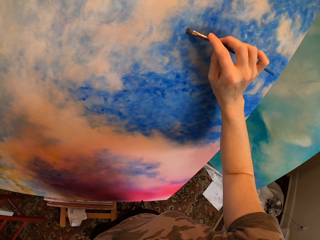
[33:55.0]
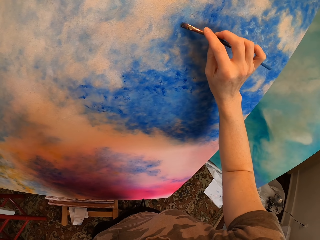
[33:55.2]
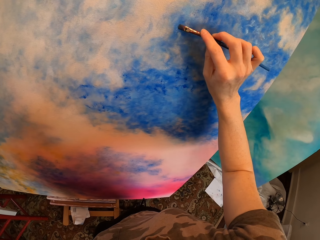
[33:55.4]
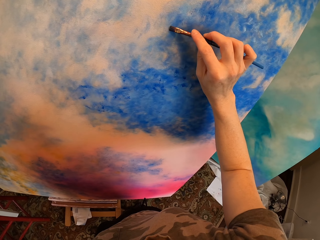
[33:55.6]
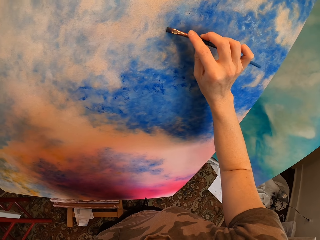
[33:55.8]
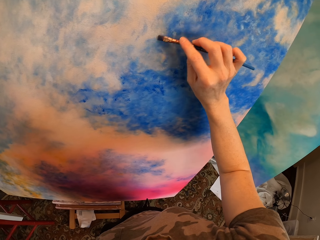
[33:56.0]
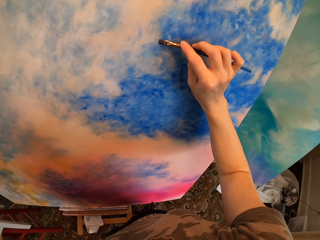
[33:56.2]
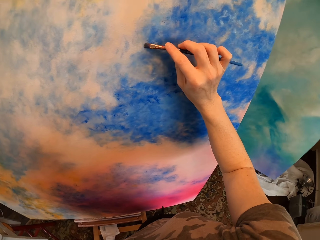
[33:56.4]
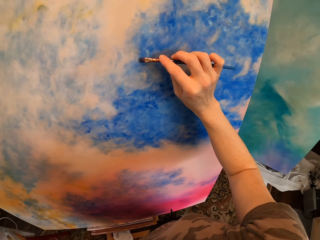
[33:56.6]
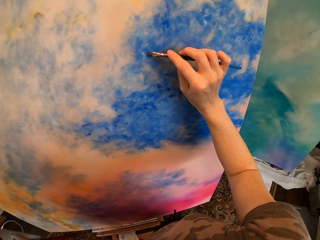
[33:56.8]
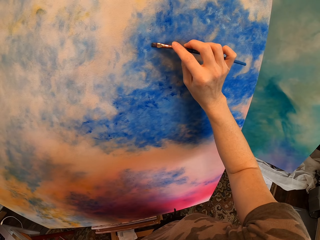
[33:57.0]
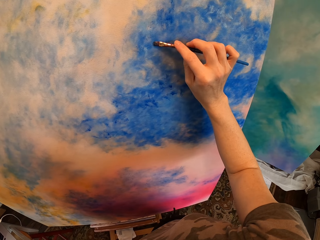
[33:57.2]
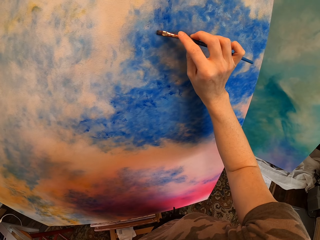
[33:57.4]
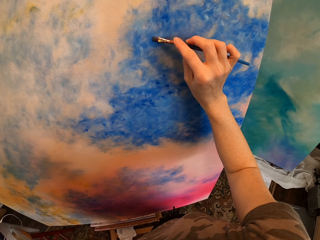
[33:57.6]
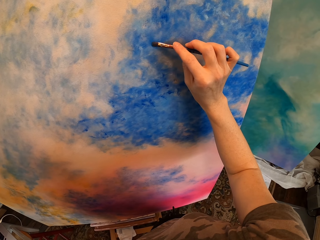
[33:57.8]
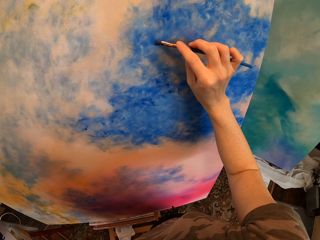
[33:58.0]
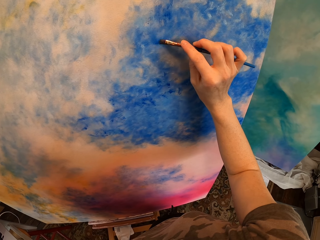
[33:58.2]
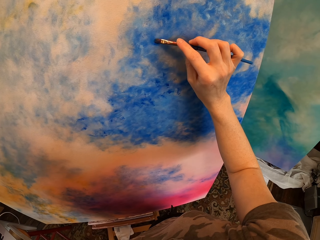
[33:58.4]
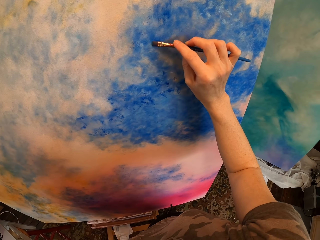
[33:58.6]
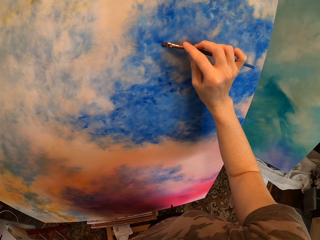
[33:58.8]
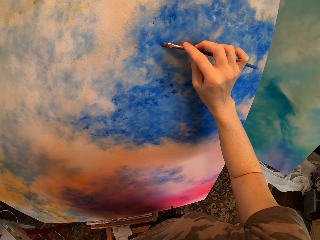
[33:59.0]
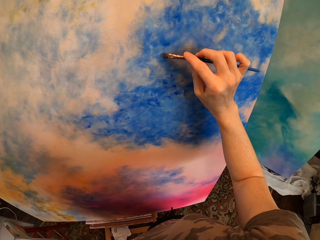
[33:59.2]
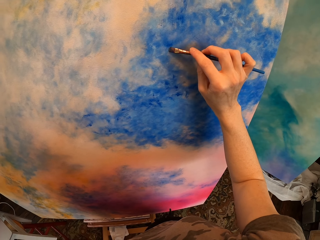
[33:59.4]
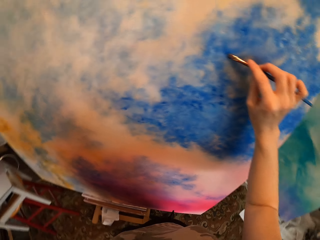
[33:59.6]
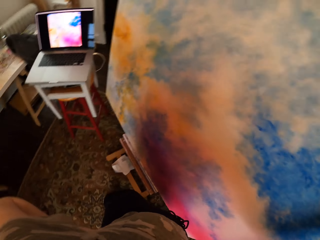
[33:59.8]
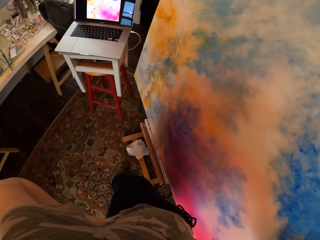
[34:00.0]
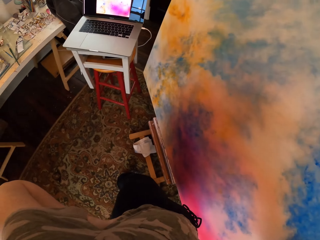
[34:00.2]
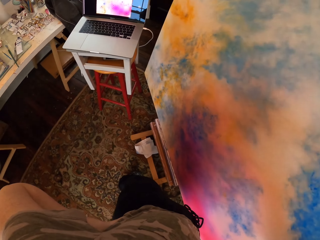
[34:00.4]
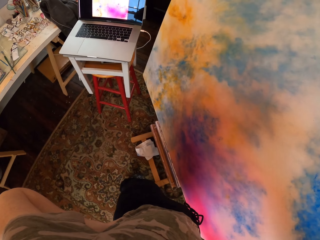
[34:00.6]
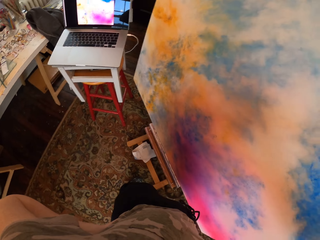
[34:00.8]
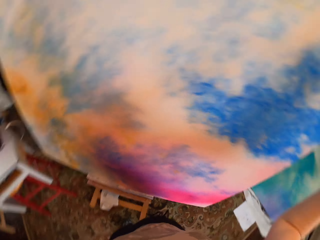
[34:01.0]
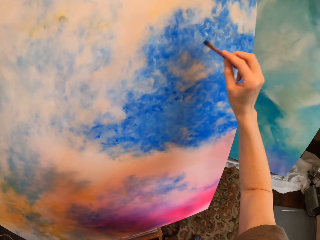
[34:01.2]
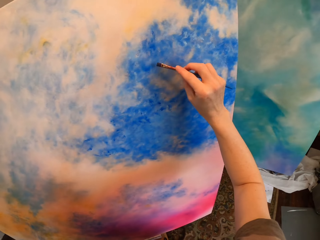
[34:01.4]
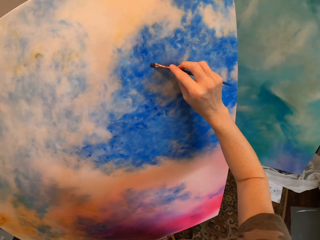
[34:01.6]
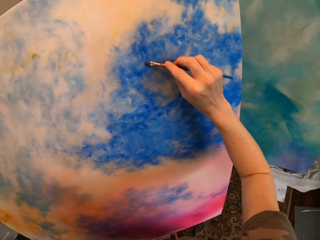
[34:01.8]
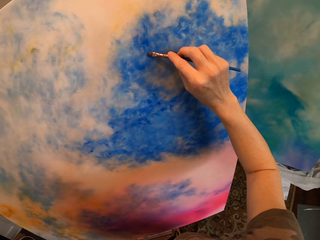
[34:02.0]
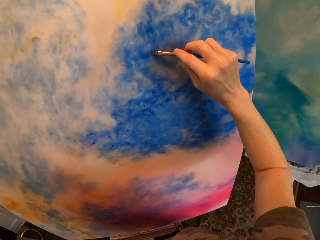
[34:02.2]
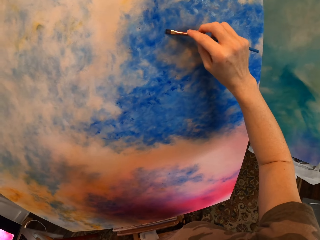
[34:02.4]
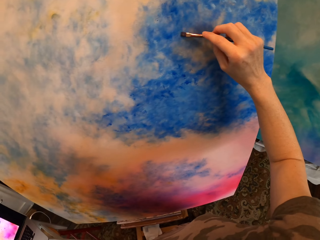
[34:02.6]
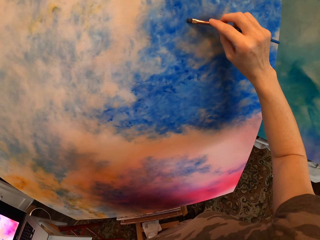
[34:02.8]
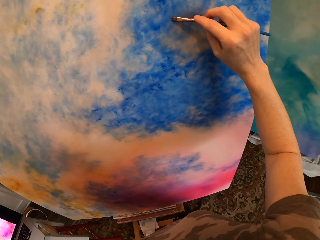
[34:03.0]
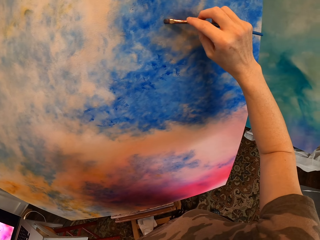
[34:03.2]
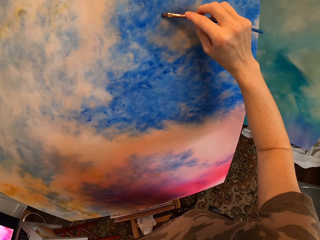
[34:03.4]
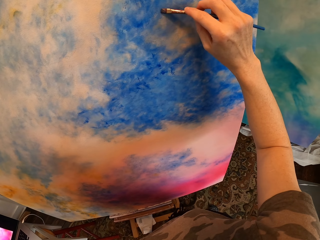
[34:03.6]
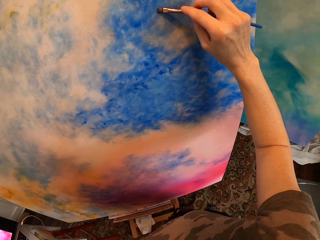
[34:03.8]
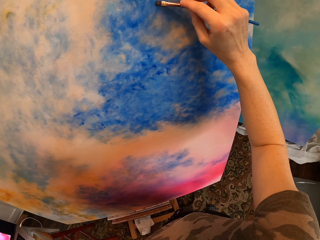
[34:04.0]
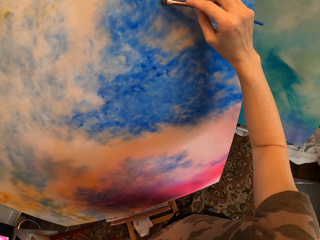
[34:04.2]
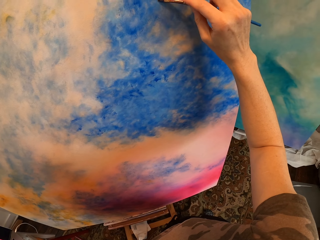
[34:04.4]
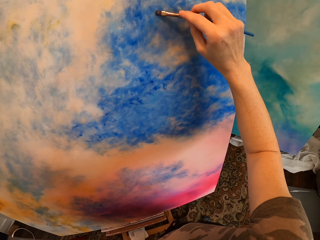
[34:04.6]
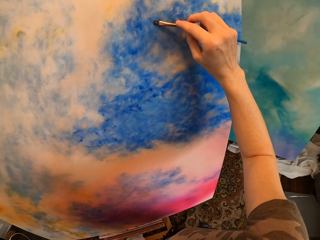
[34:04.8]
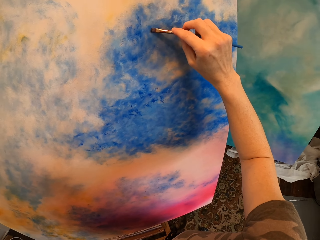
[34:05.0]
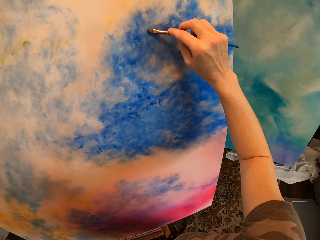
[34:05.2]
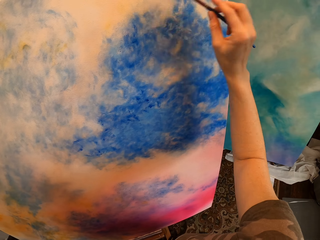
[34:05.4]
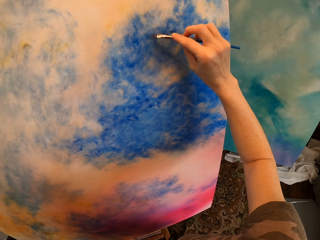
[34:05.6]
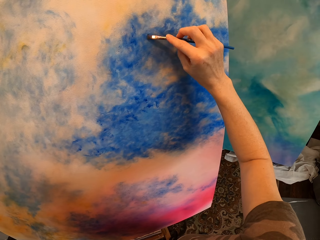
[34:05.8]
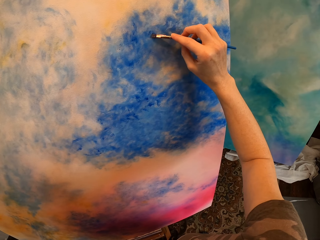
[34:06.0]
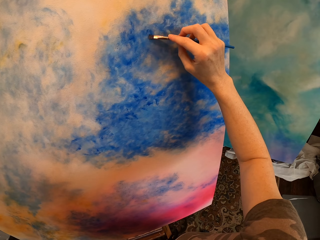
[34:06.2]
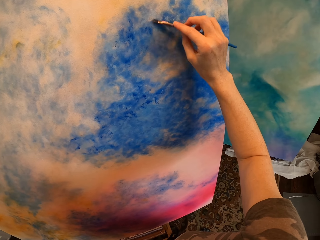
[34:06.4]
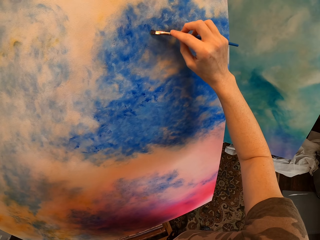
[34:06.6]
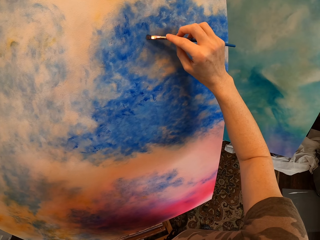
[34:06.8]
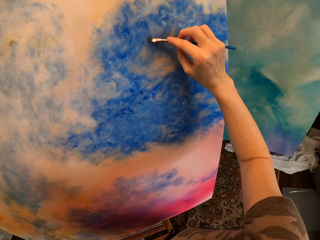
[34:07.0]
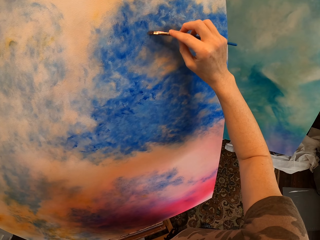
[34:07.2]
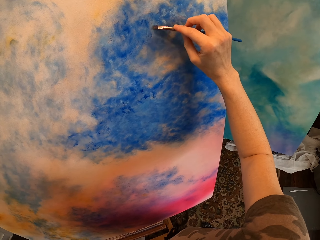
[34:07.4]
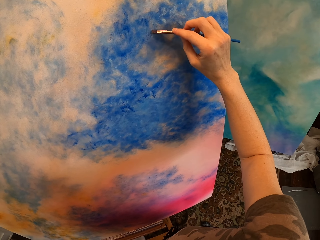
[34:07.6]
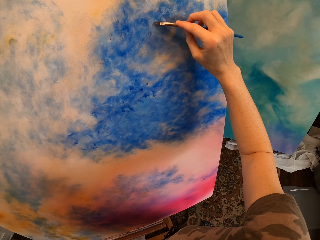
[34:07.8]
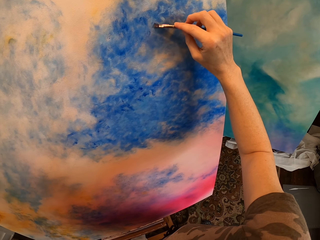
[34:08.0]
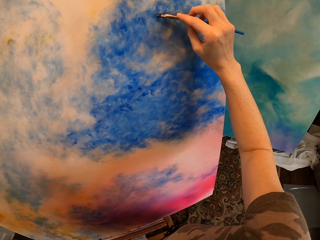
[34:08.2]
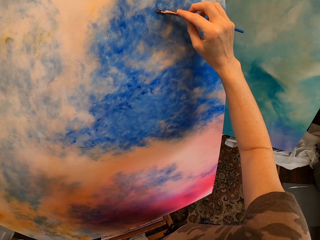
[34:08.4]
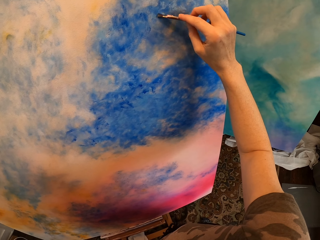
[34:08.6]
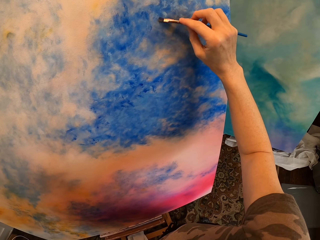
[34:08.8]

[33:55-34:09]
The camera wearer looks at the laptop. They paint on the paint board with the painting brush.

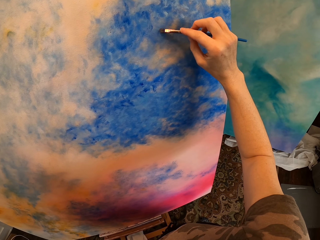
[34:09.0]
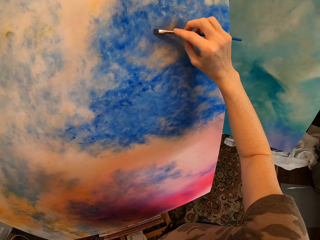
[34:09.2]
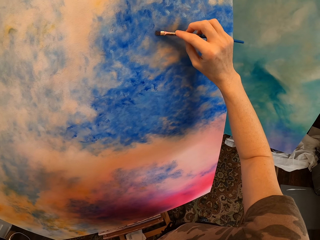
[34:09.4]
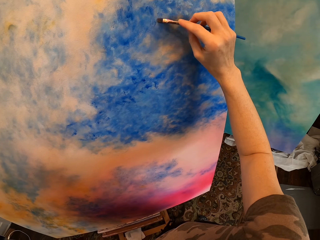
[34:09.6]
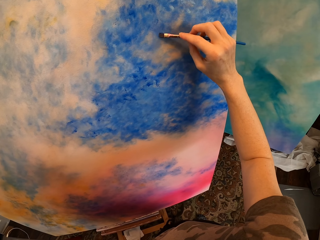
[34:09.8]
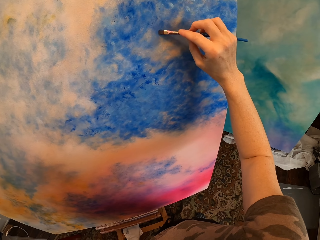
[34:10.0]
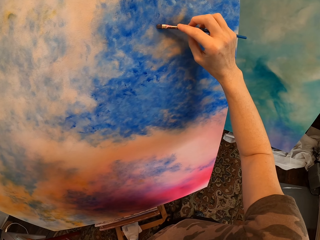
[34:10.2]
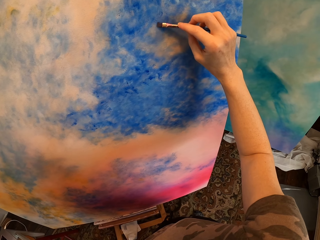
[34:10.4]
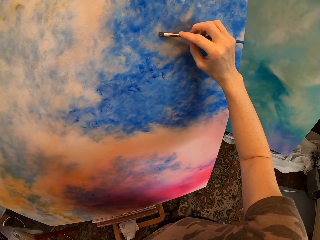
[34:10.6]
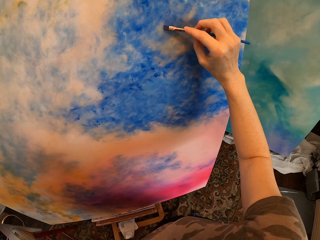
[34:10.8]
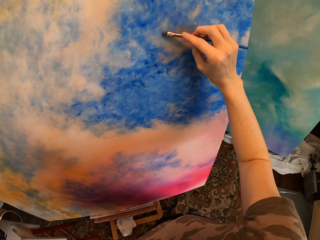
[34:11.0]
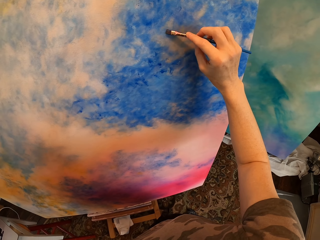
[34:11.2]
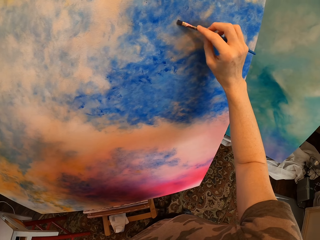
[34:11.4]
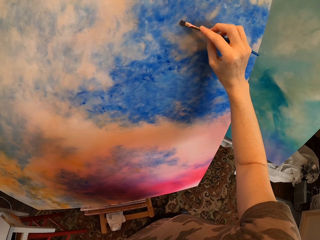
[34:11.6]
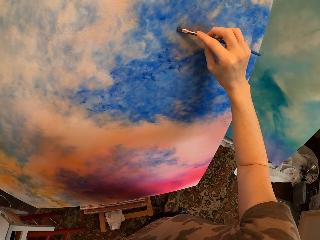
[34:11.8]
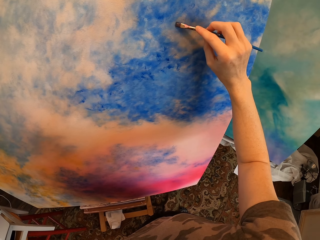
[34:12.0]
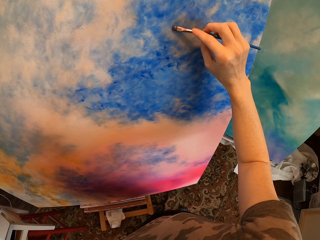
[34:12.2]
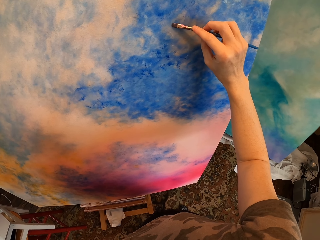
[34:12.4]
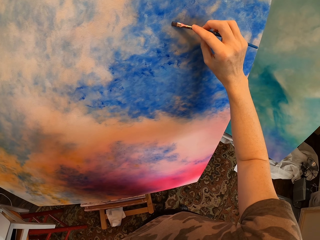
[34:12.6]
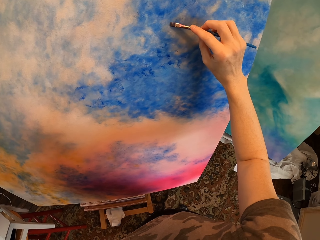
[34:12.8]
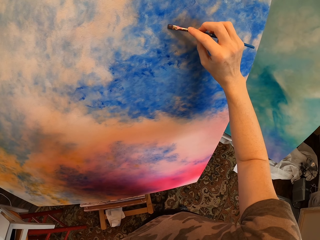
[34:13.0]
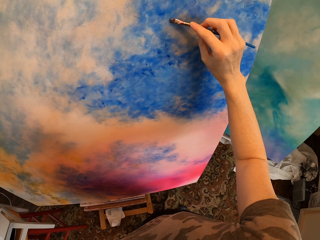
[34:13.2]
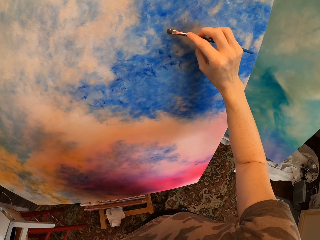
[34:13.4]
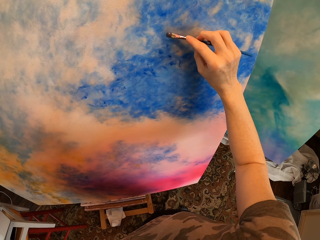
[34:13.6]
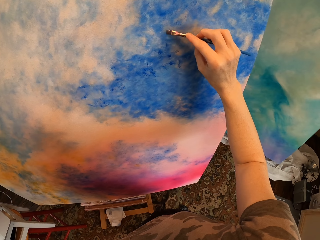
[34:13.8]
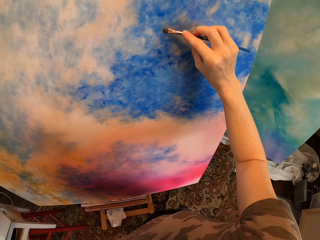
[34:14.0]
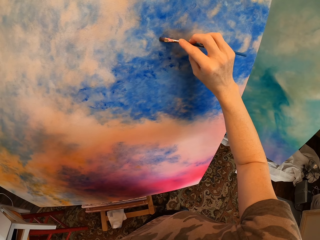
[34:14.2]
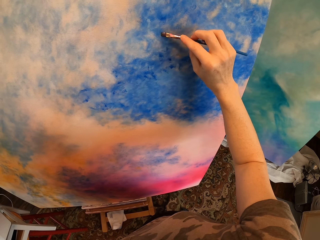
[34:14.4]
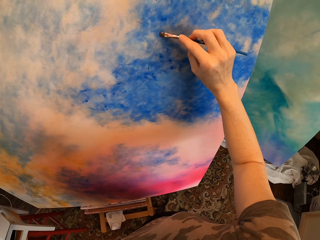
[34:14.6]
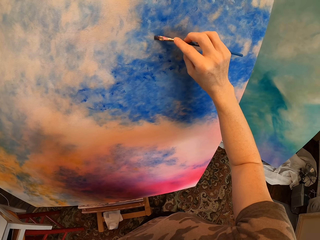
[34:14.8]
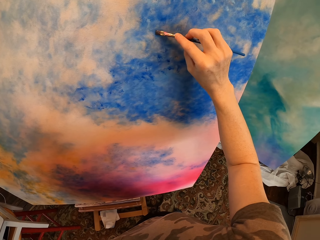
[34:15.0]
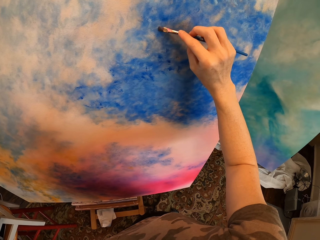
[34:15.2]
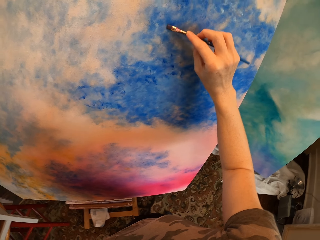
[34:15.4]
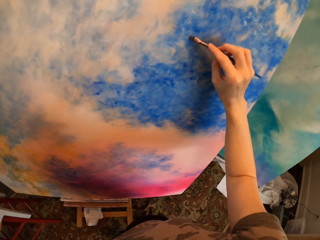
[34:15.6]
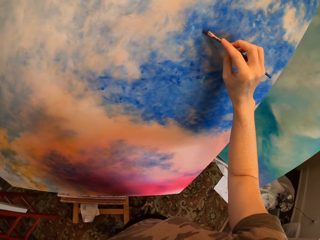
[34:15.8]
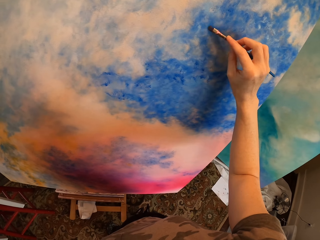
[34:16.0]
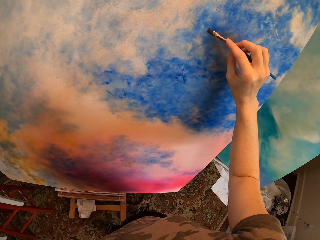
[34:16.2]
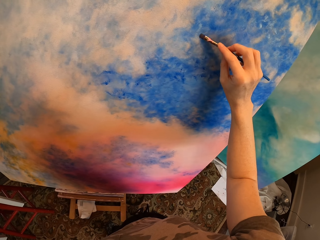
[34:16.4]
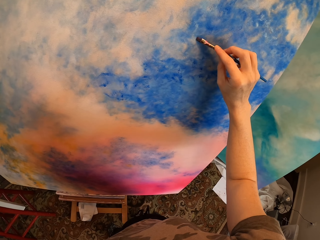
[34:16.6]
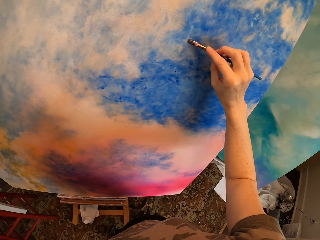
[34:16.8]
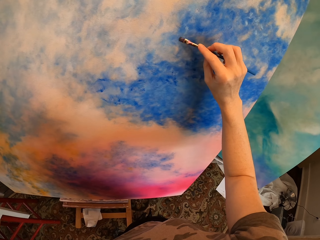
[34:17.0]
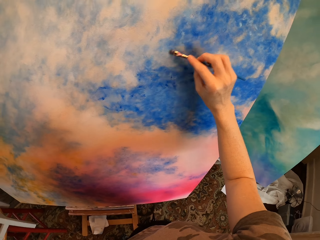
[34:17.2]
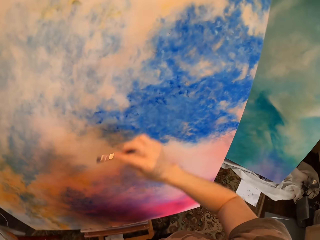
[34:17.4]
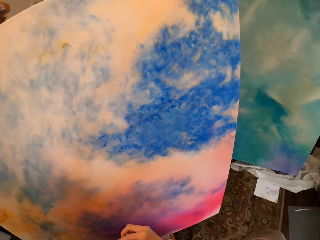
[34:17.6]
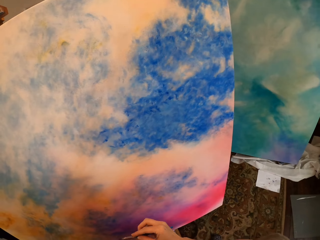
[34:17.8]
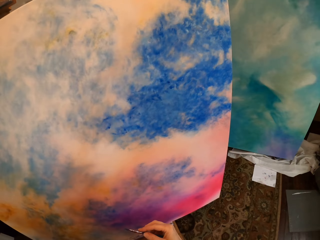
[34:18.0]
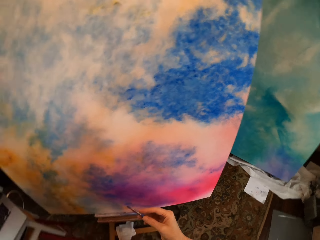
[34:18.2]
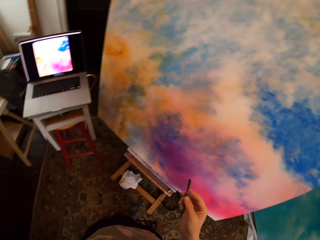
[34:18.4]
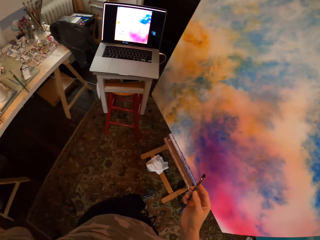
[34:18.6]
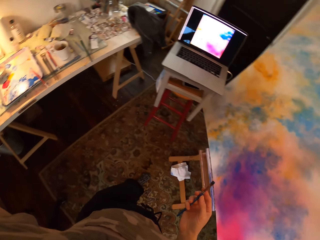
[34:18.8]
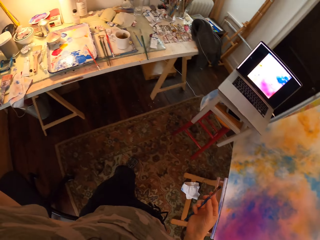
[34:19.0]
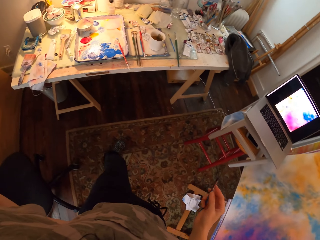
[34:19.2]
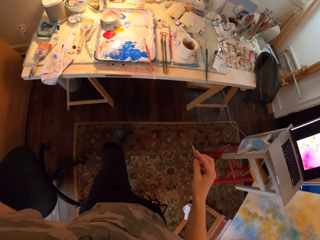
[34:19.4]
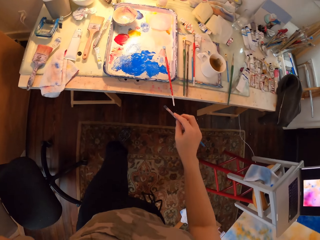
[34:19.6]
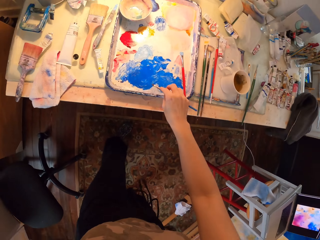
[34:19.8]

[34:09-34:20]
The camera wearer looks at the paint board. They look at the laptop and walk.
